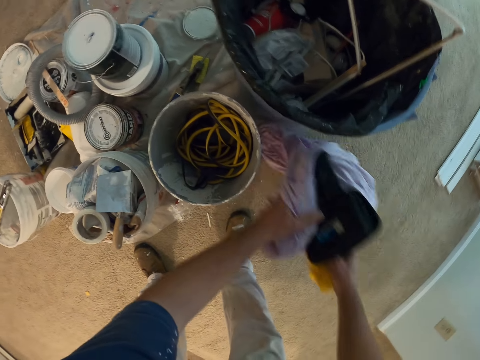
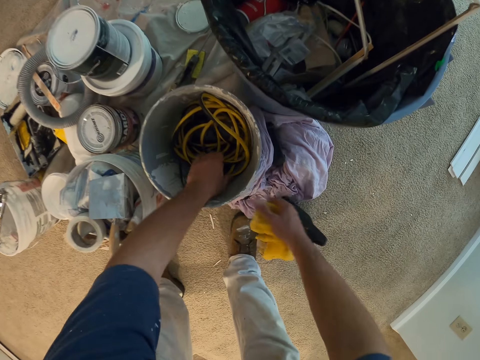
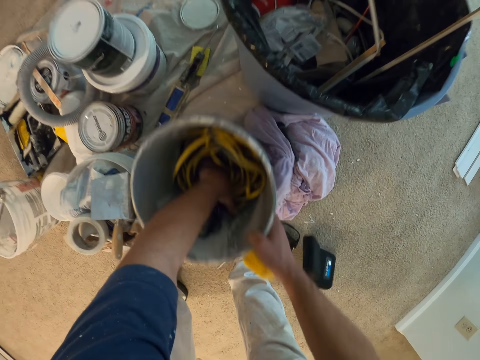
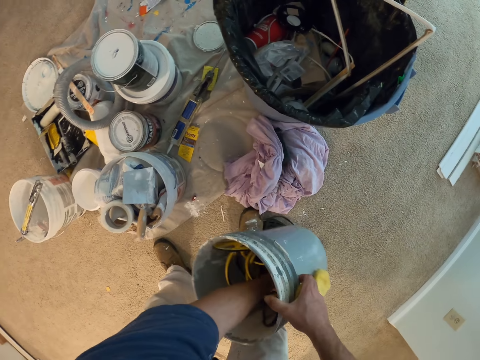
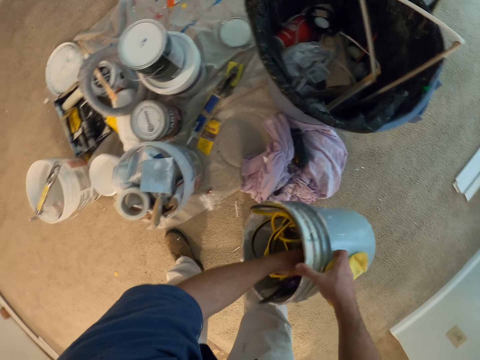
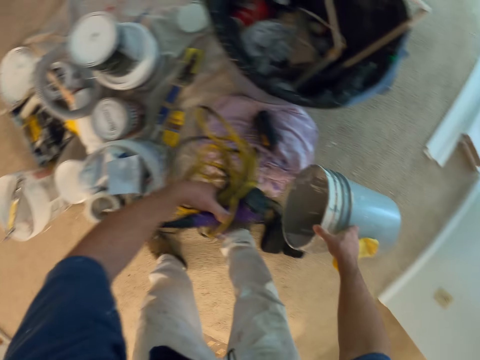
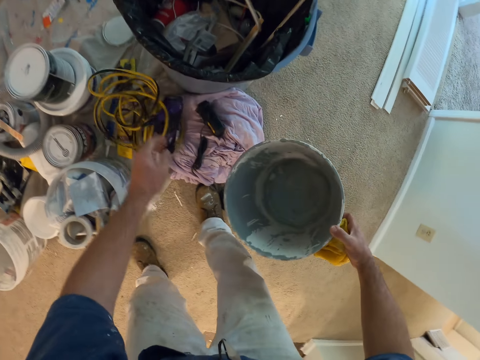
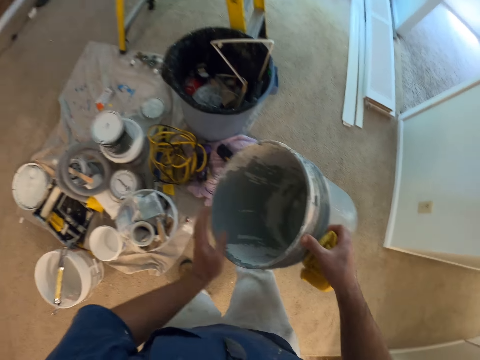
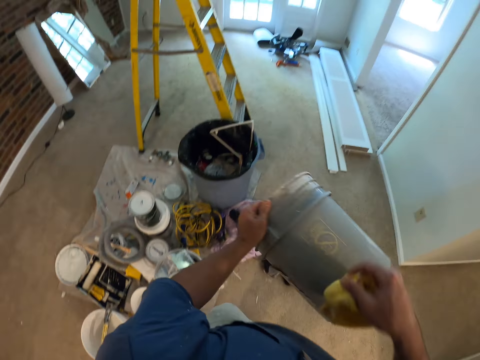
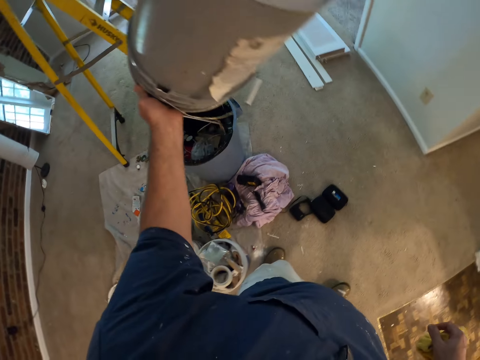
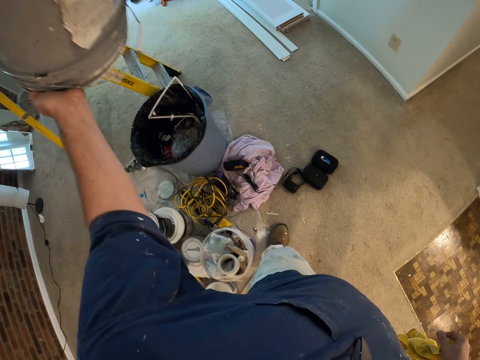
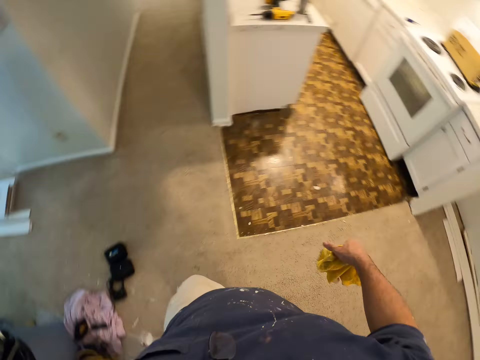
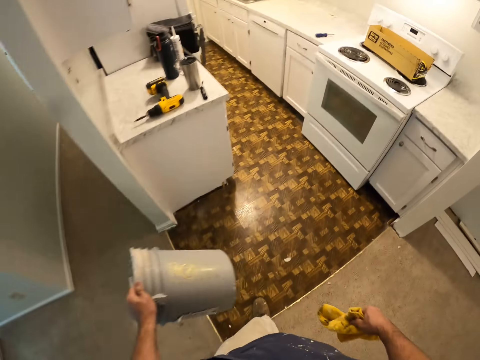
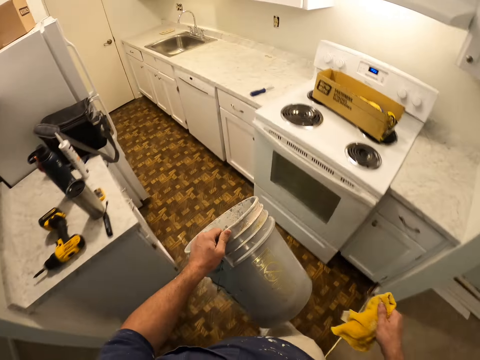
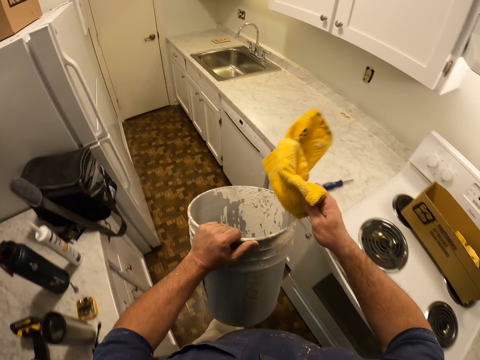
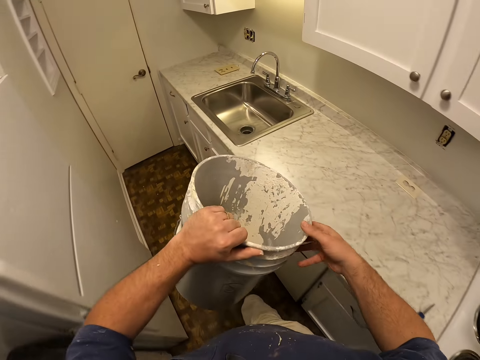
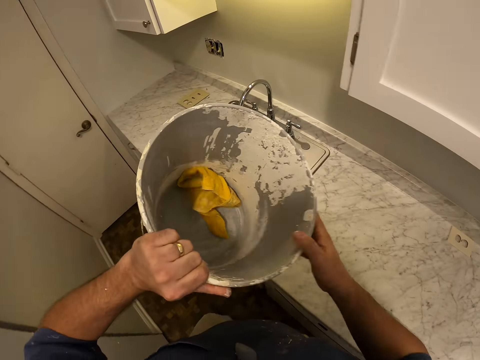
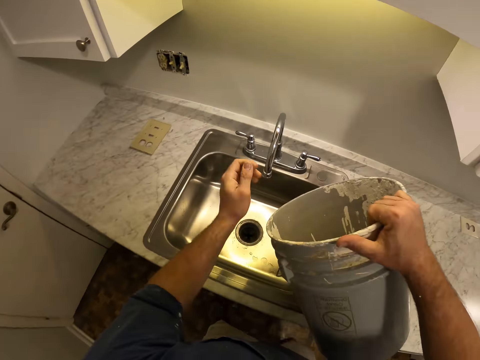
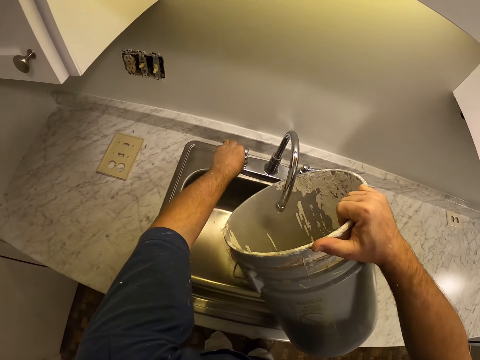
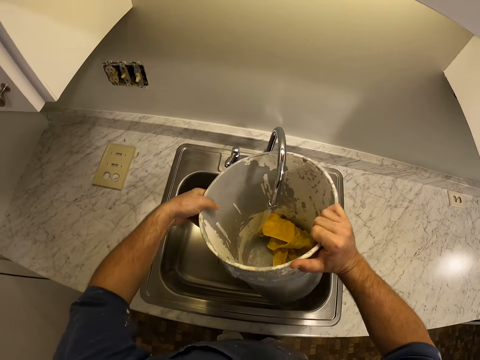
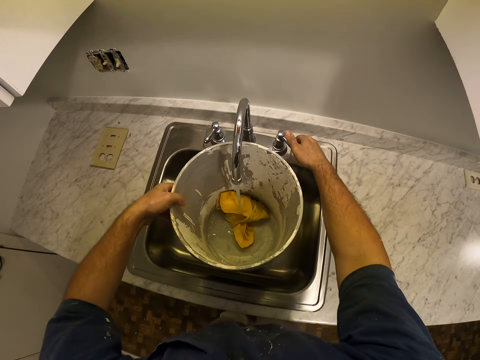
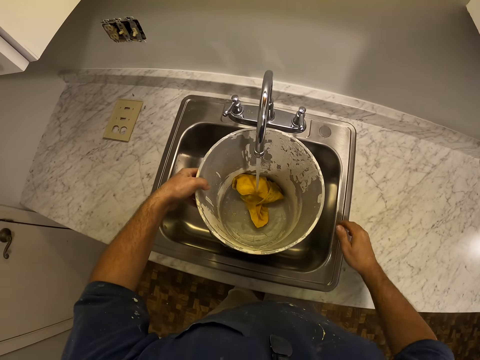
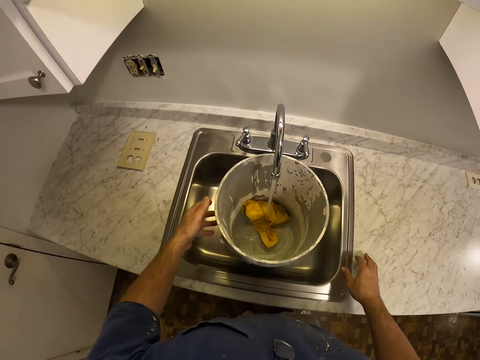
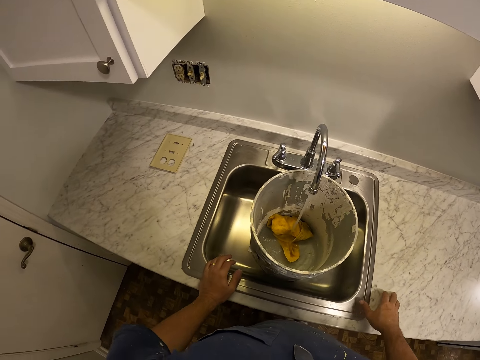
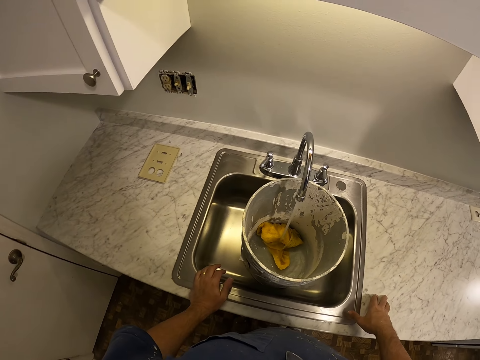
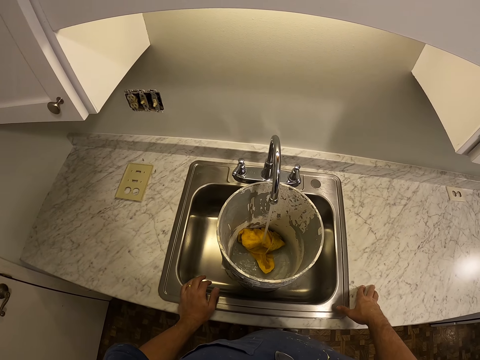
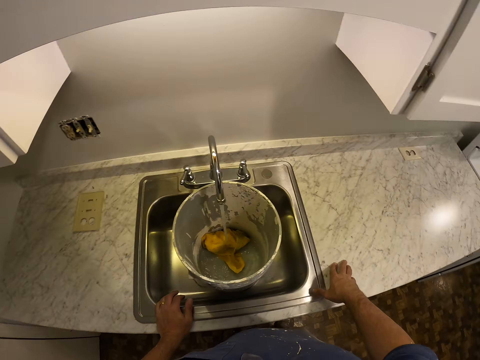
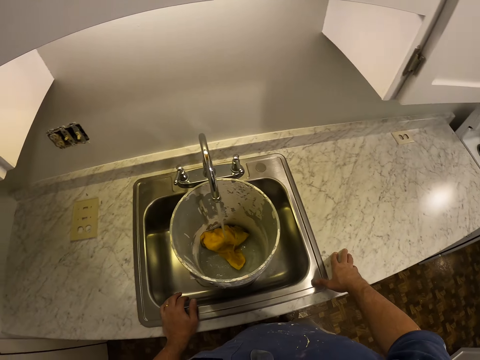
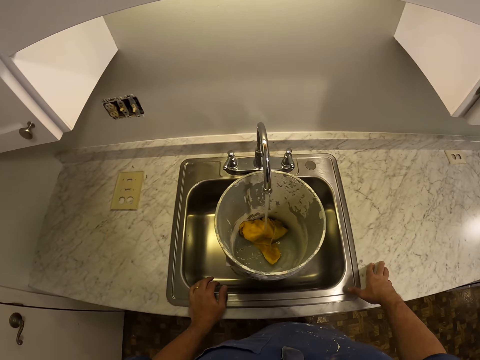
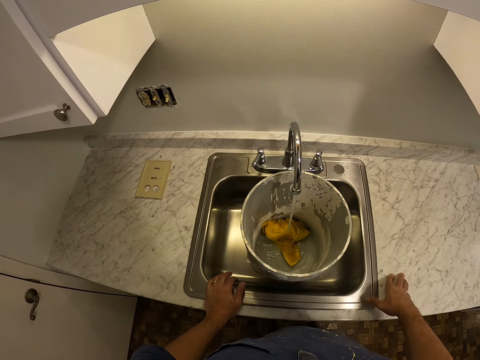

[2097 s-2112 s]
The camera wearer picks up some cables from the bucket. He puts the cables in the paint container on the floor. He empties the paint container. He walks into the kitchen with the paint container. He throws the small towel into the paint container in his hand. He turns on the tap. He fills the paint container with water from the tap. He turns on the other tap. He puts his hands on the sink.

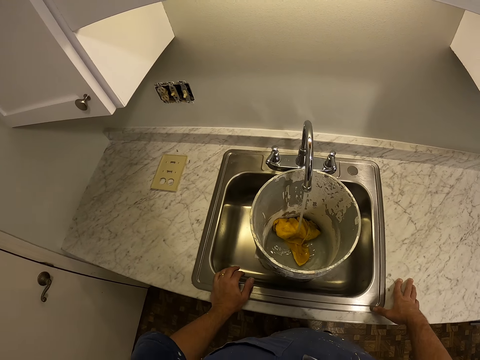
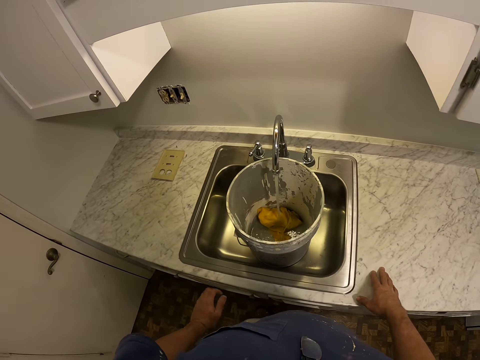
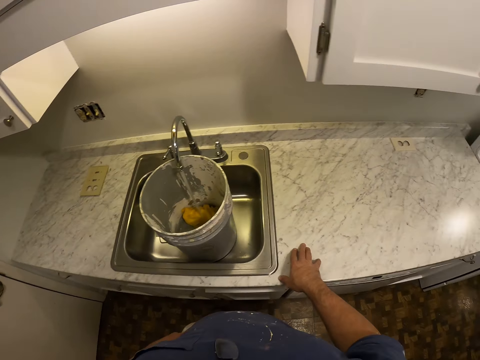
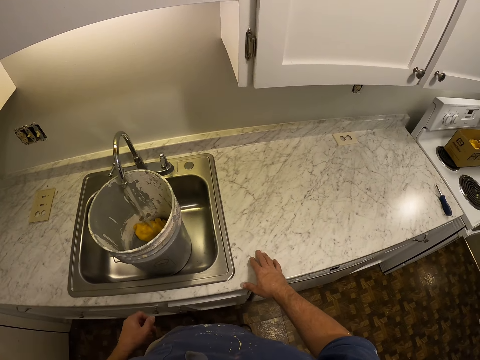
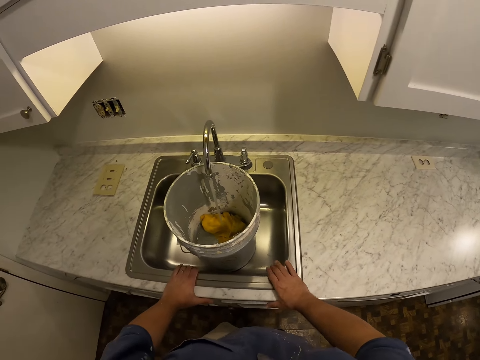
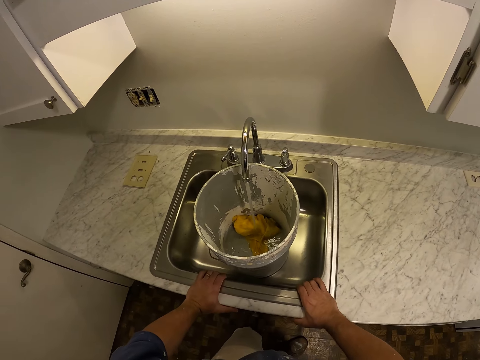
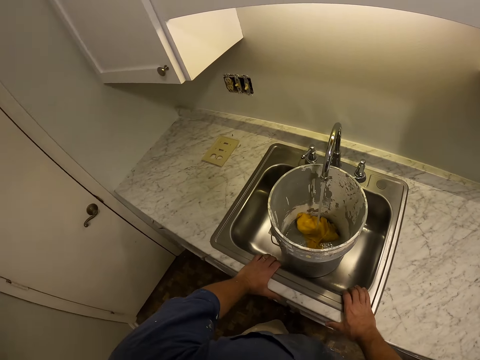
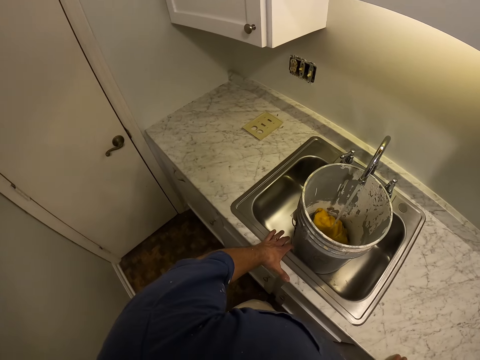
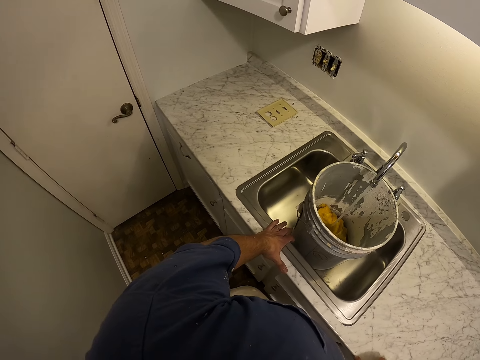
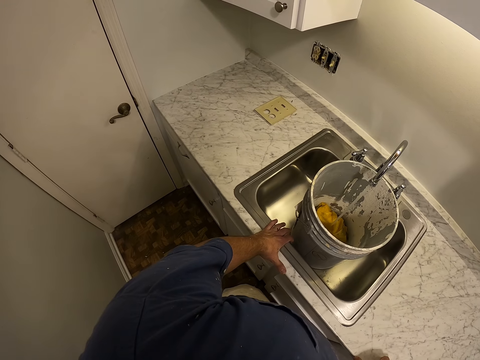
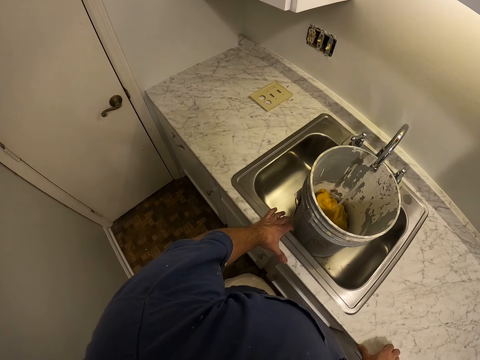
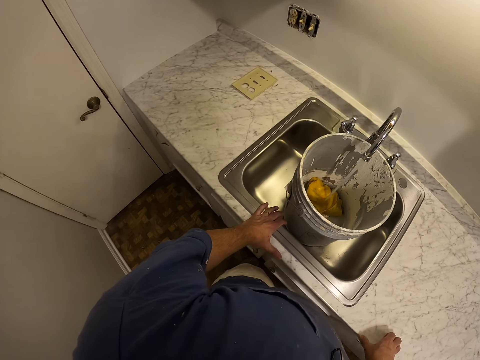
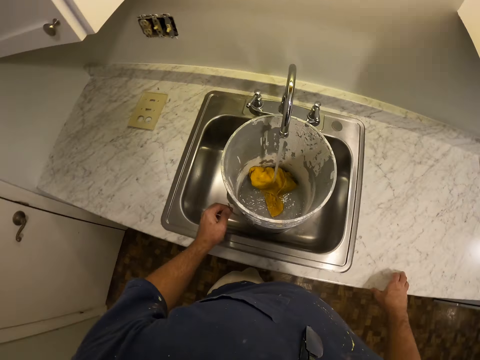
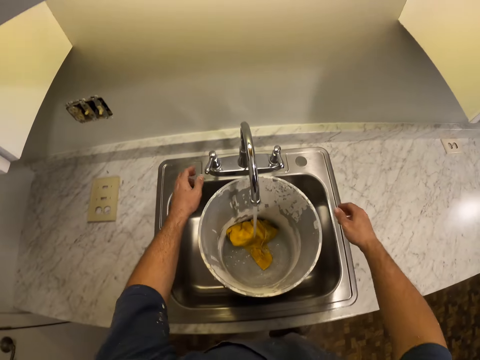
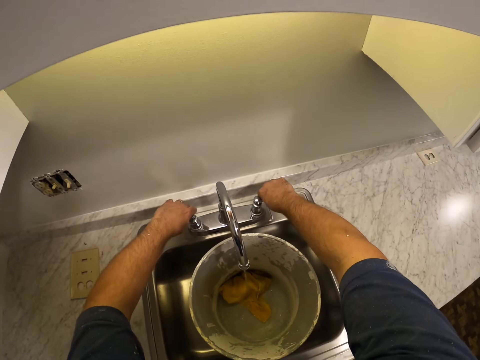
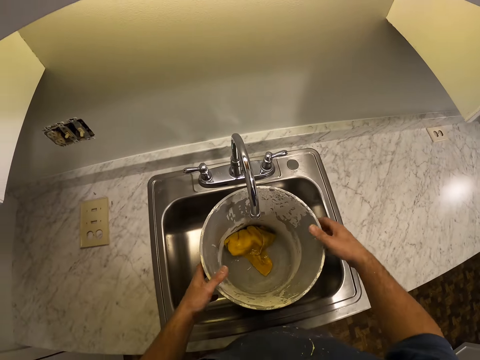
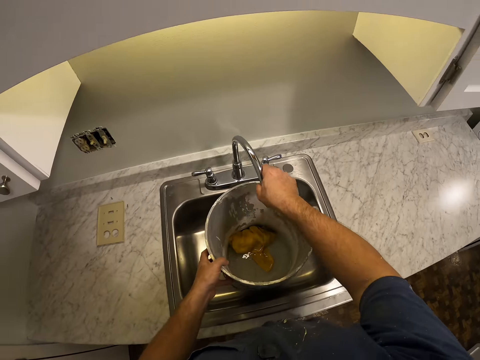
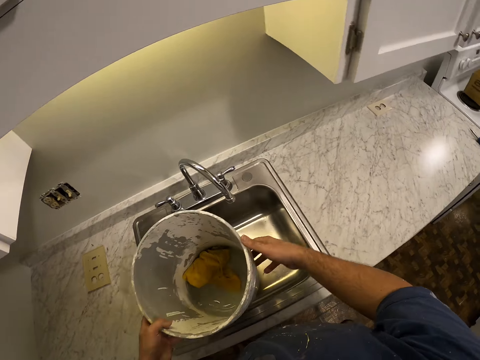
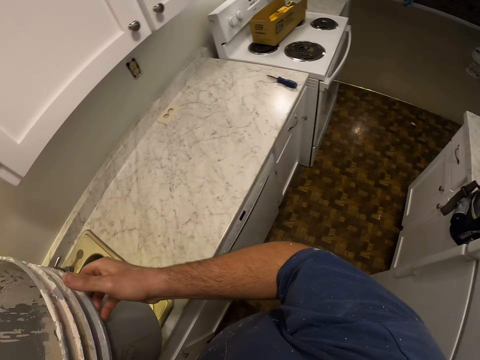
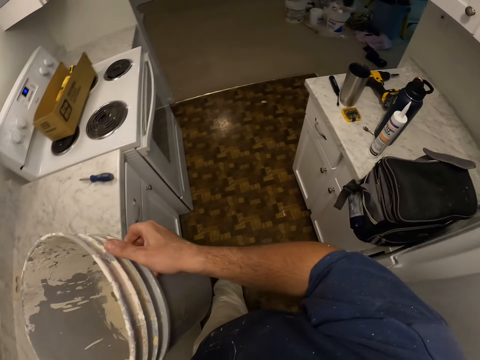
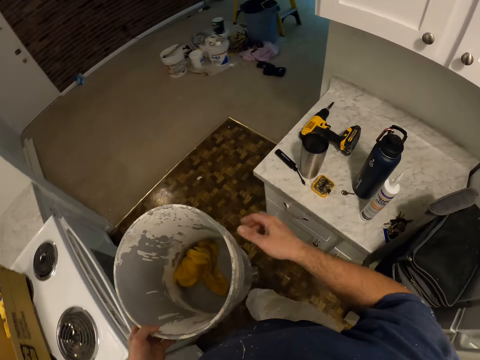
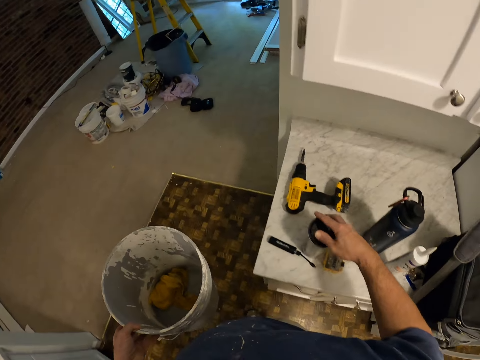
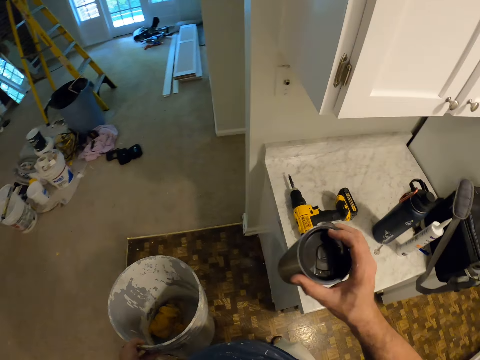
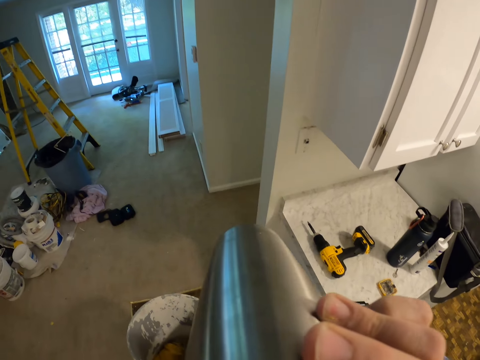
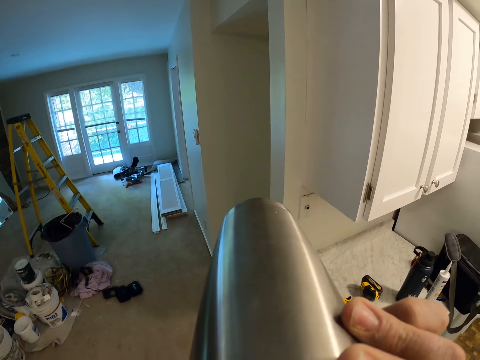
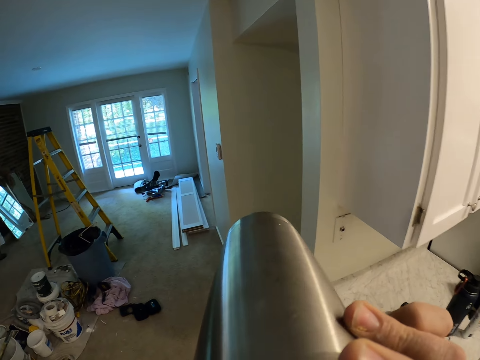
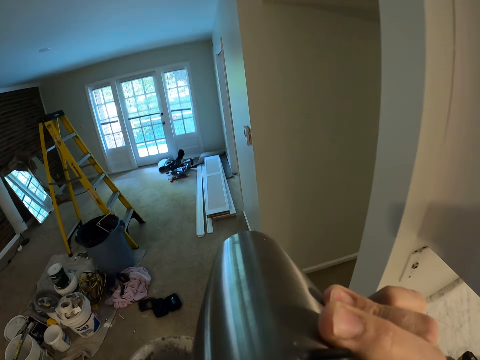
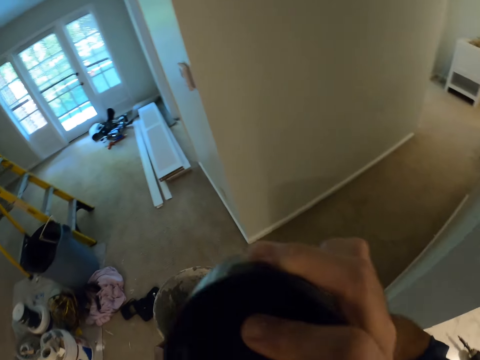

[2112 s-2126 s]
The camera wearer removes his left hand from the sink. He returns his left hand to the sink. He moves his right hand. He turns off the taps. He moves the tap. He carries the paint container away from the sink. He walks around the room. He picks up a mug. He drinks something from the mug.
